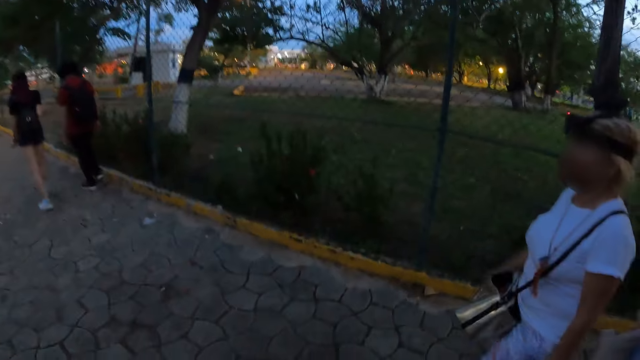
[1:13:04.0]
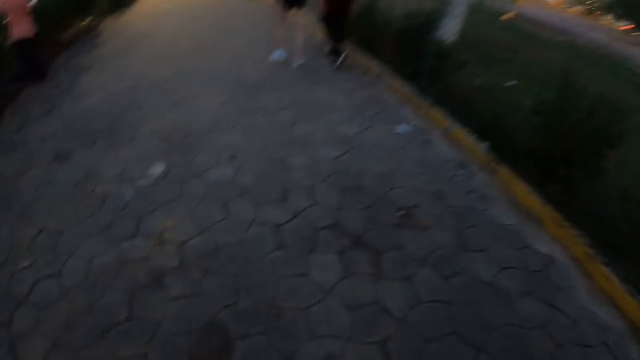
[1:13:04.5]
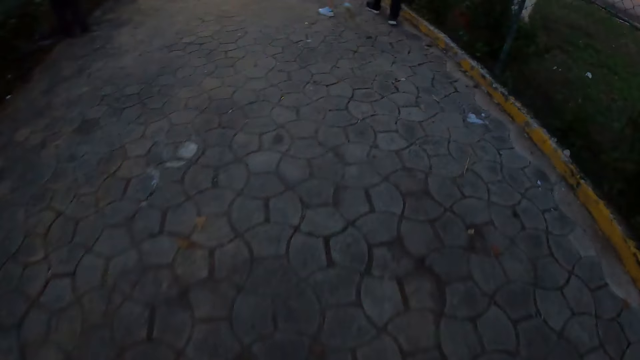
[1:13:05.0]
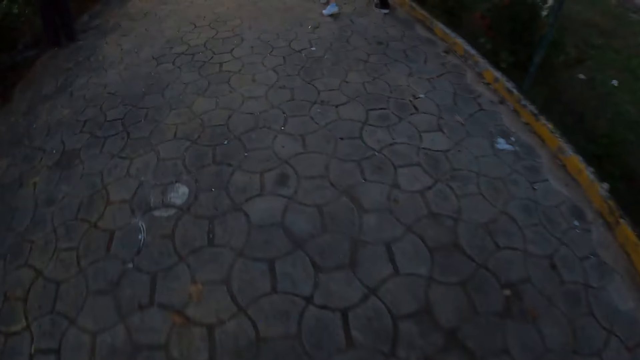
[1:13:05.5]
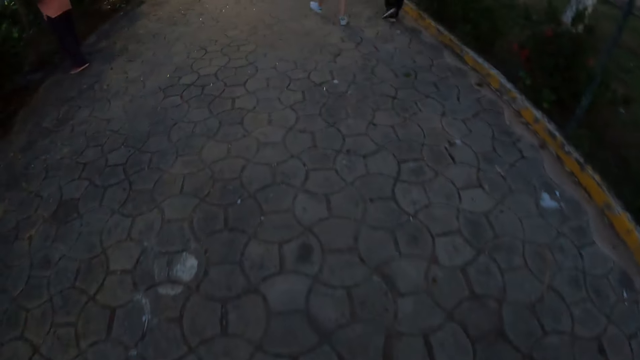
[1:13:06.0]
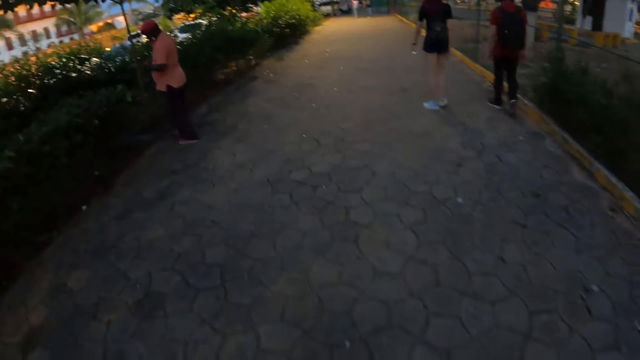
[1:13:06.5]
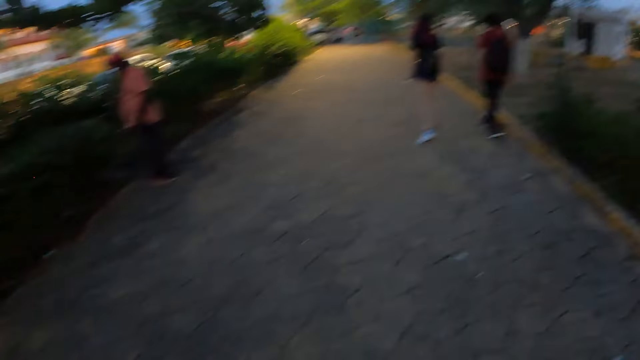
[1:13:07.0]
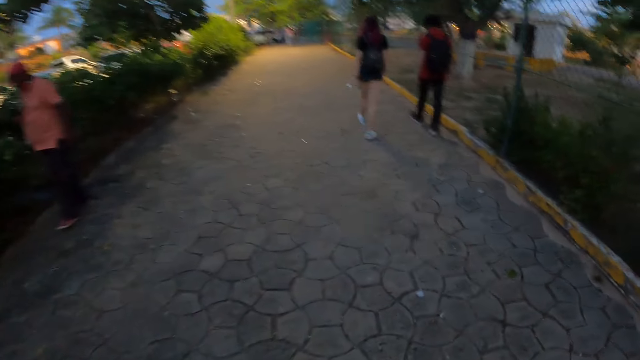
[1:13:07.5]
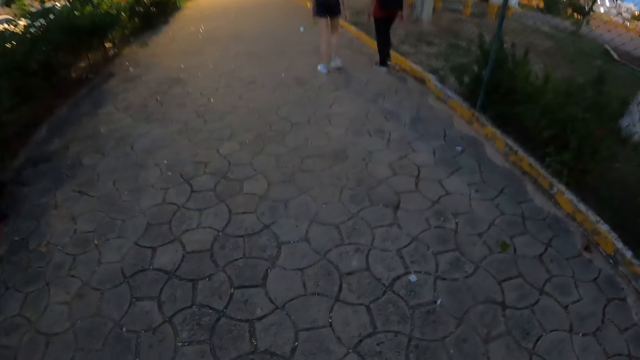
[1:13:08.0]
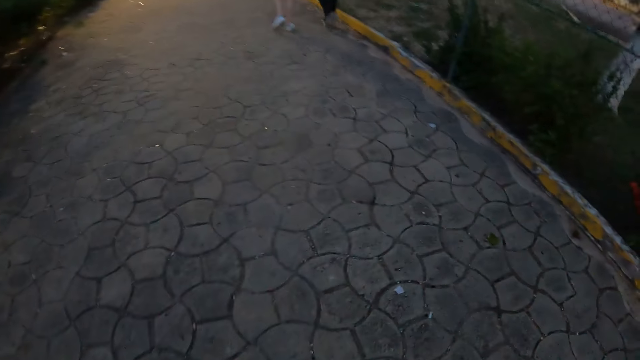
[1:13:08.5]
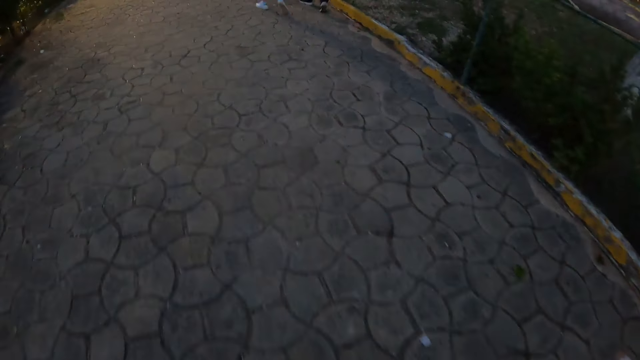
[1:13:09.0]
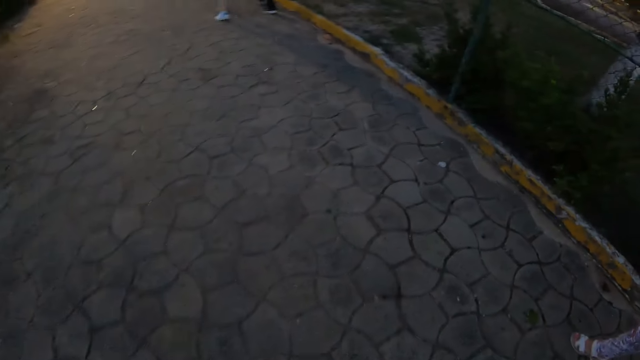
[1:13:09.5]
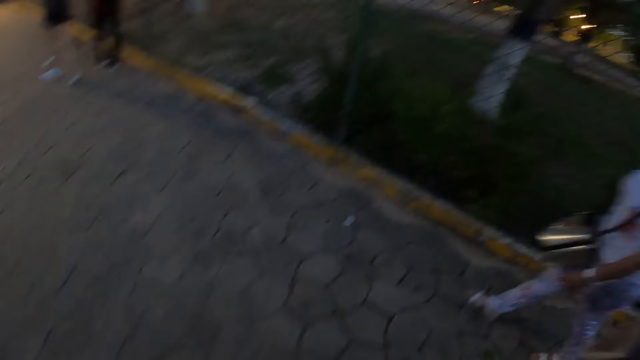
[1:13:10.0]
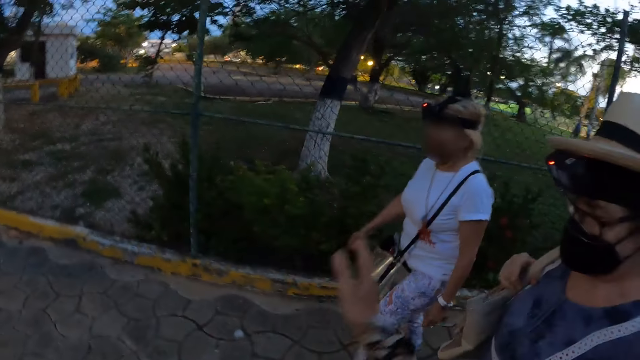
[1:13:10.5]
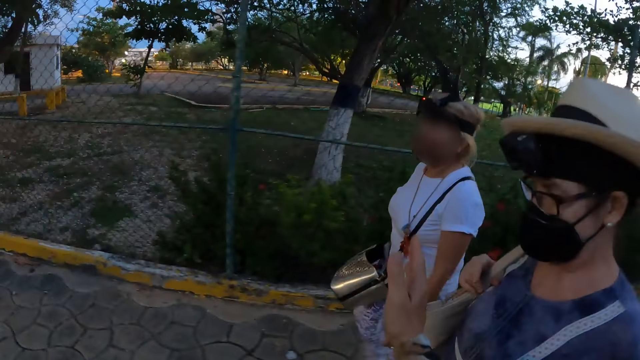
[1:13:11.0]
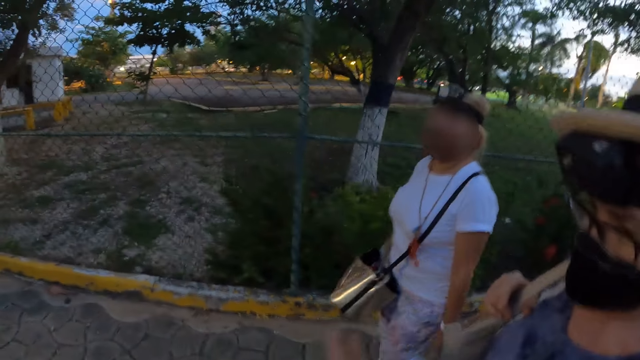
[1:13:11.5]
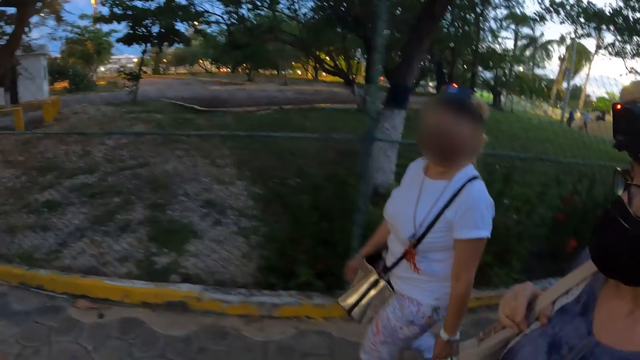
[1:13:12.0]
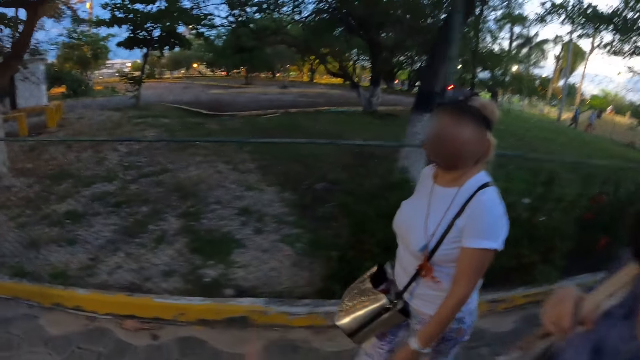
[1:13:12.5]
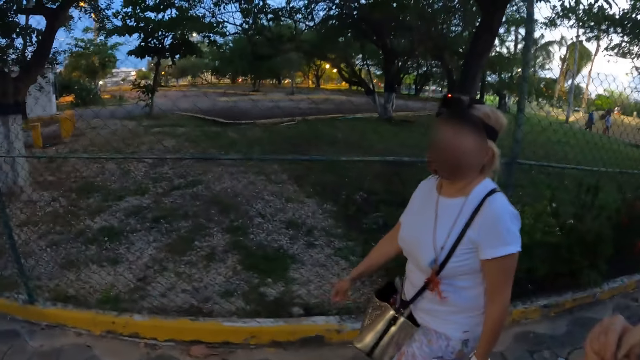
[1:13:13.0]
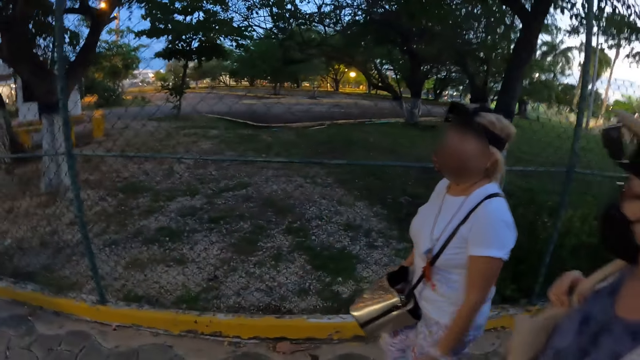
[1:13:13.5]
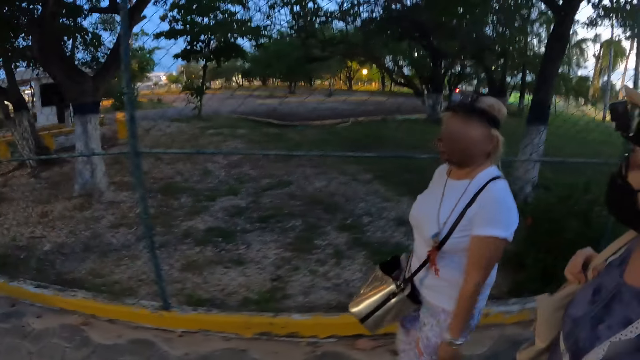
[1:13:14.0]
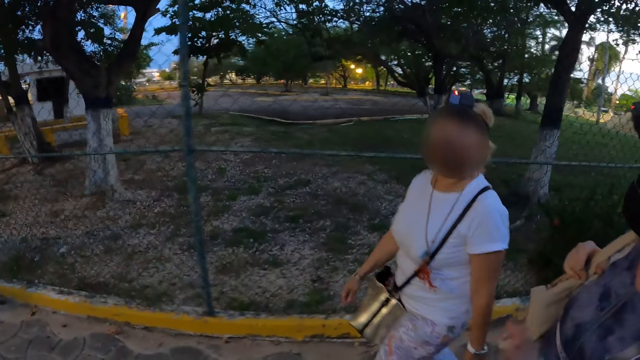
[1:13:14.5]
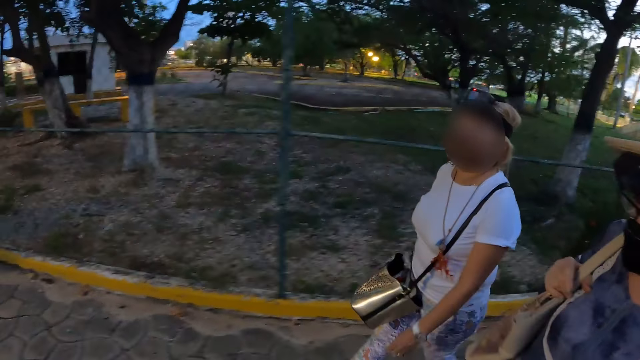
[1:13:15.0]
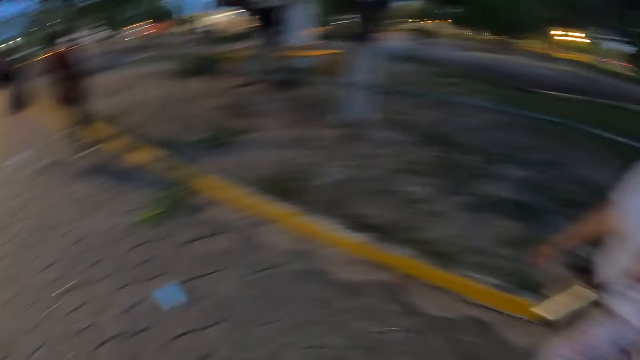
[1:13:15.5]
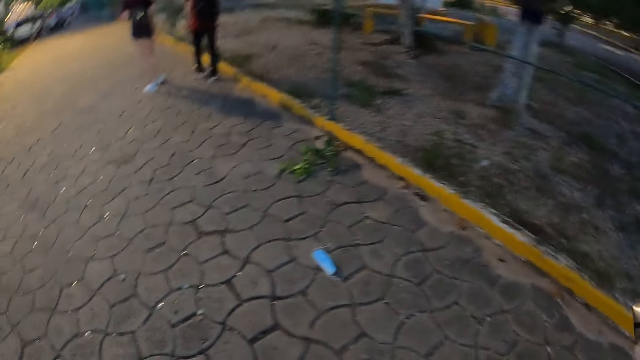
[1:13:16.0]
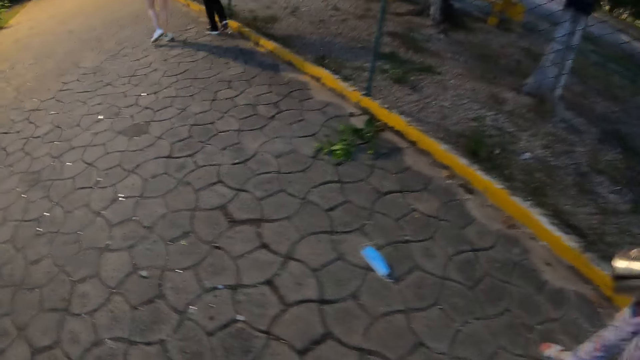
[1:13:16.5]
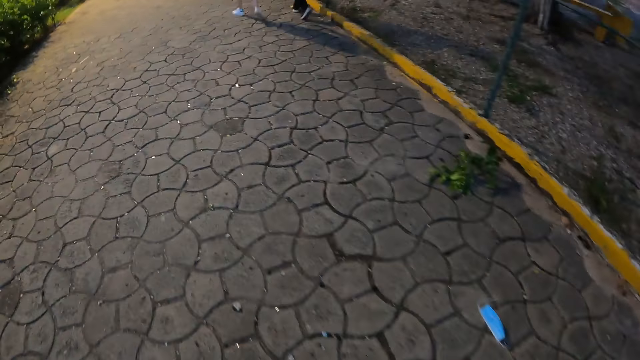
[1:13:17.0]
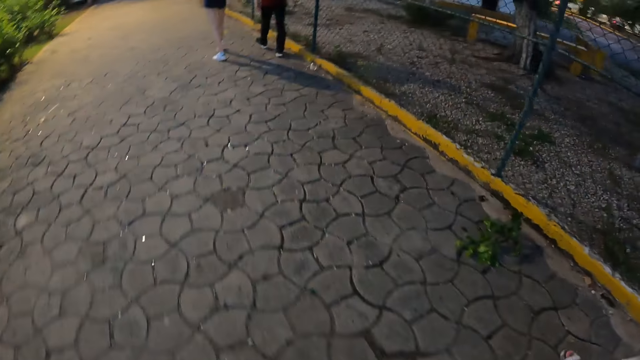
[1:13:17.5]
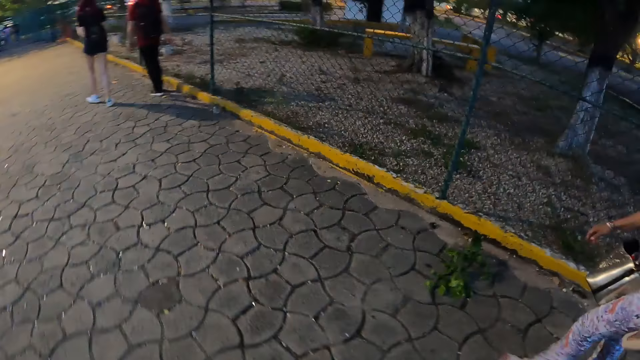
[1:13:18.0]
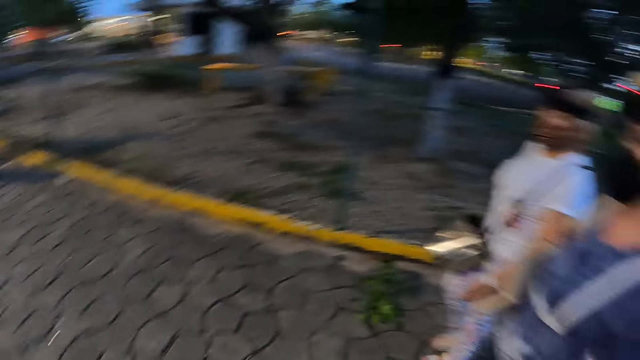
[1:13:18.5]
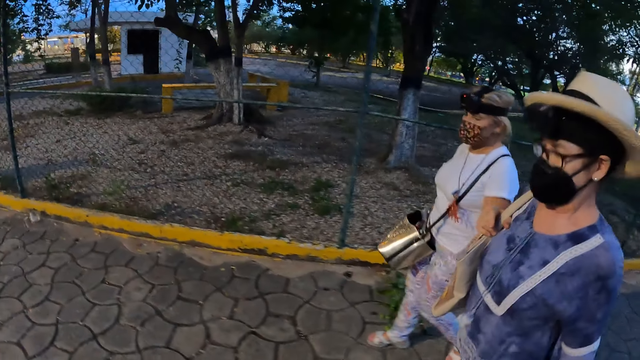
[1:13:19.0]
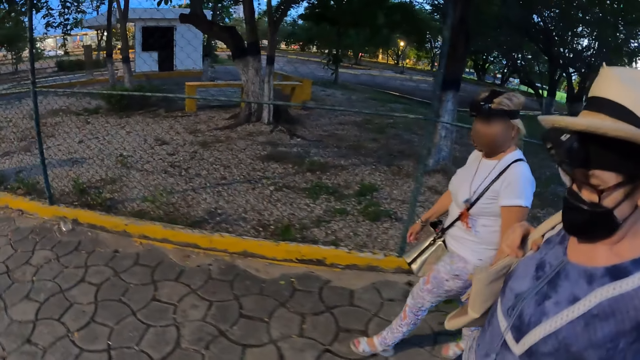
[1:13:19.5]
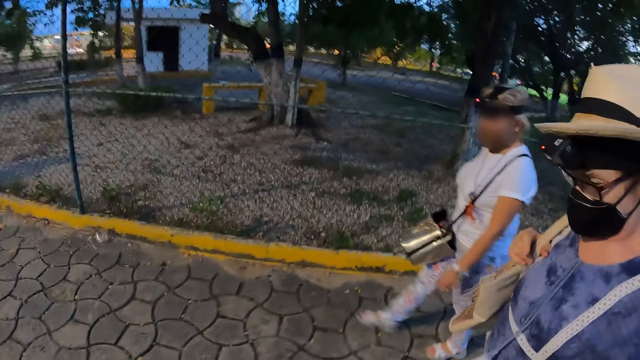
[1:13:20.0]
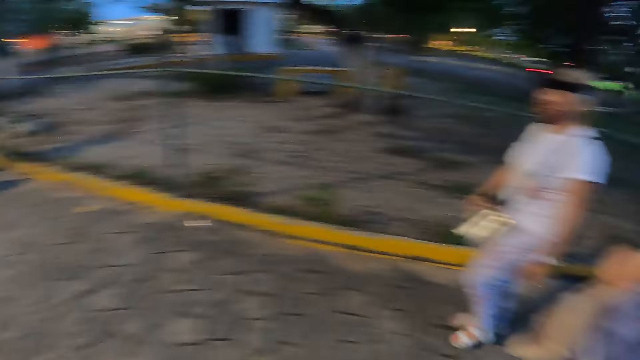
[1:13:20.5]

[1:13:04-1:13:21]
The camera wearer gesticulates with her right hand. She points at a person with her right finger. She walks on the road.

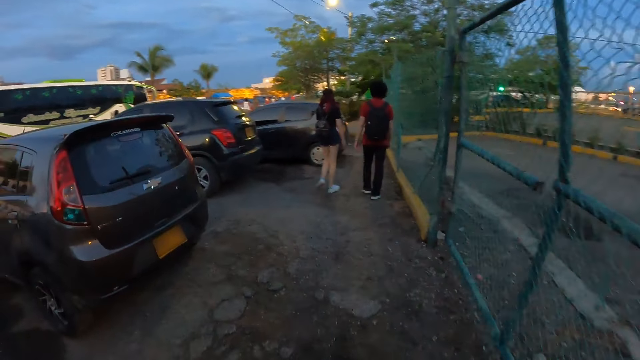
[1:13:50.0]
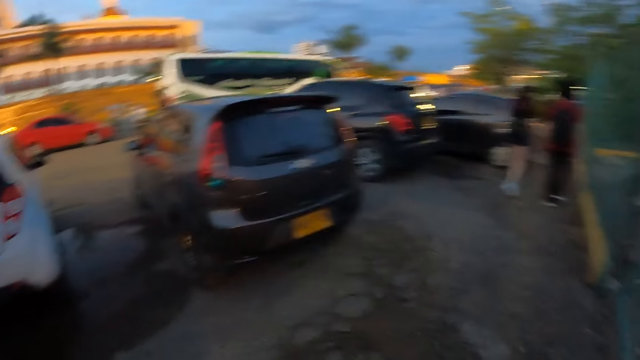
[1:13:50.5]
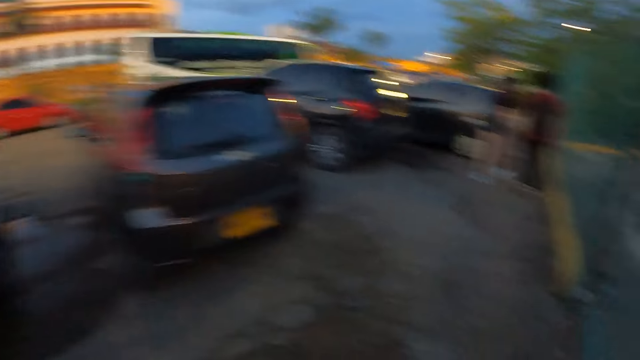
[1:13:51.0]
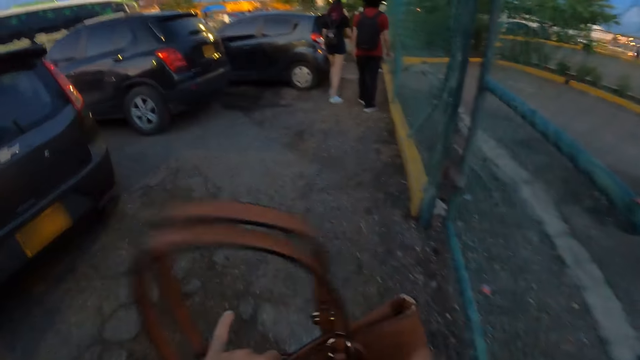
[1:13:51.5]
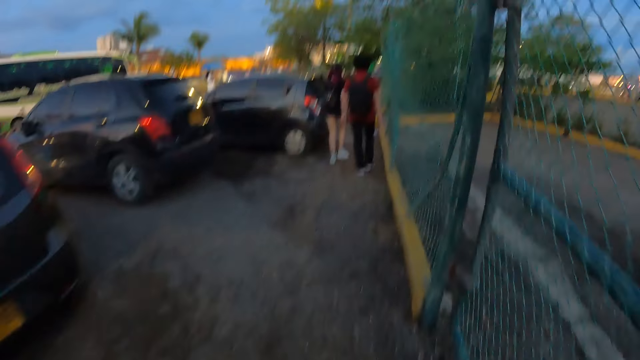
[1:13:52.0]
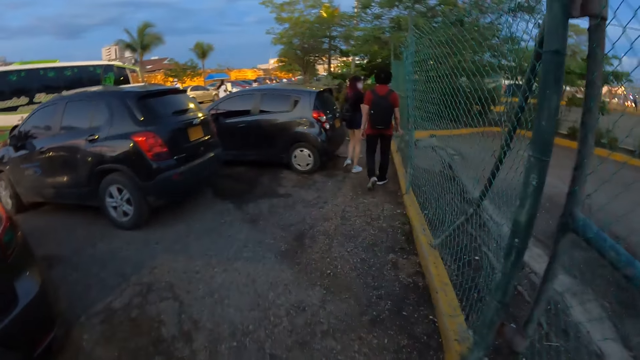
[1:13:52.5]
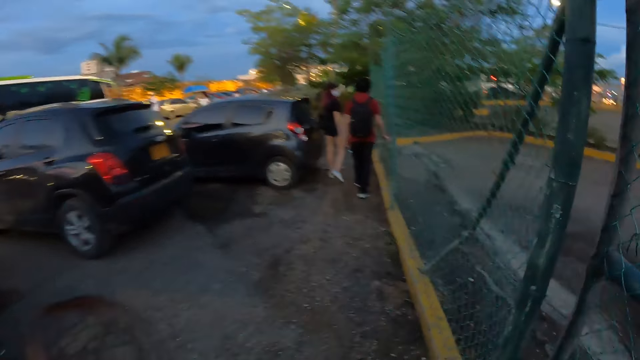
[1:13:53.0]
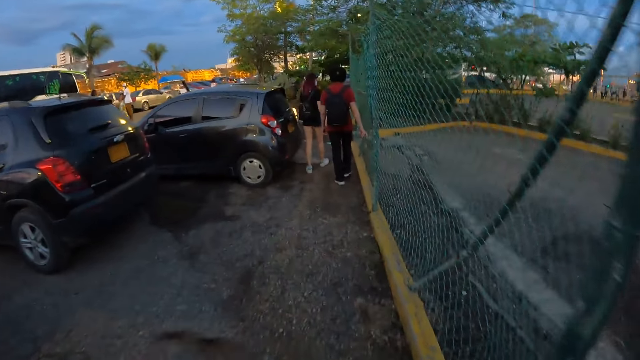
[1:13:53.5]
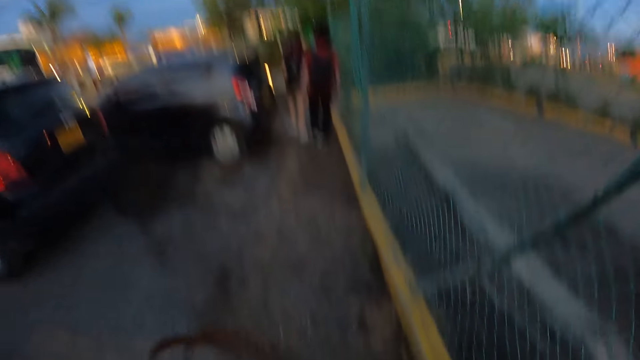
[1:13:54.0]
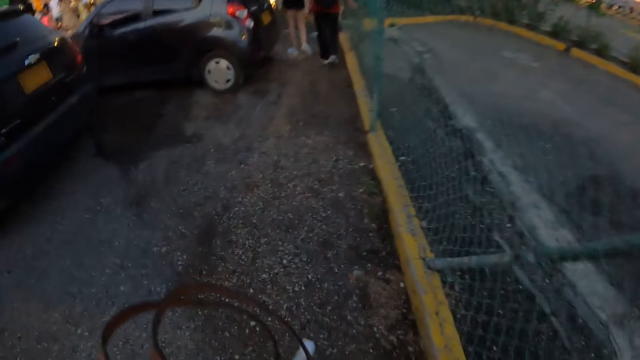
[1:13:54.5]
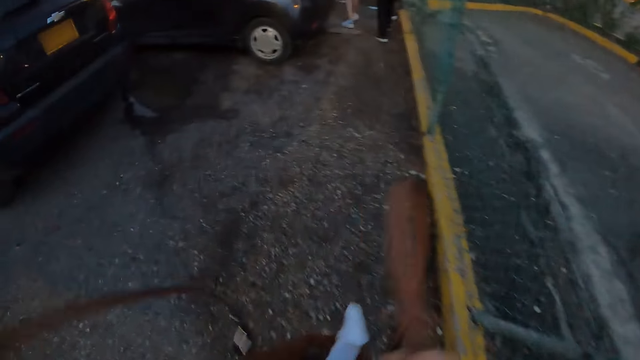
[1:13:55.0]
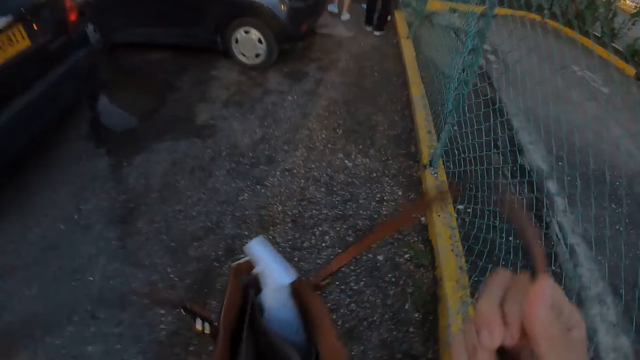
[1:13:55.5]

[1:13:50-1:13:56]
The camera wearer adjusts a handbag in her hand with both hands. She opens the handbag with her hands.
